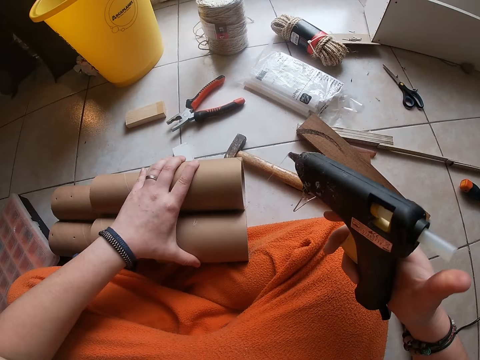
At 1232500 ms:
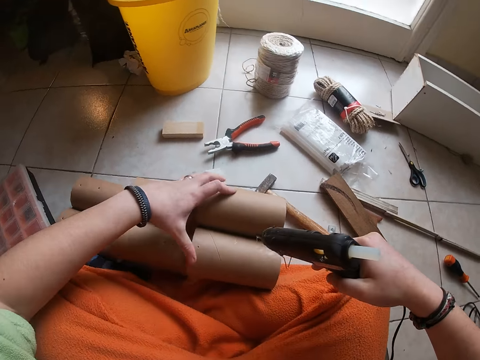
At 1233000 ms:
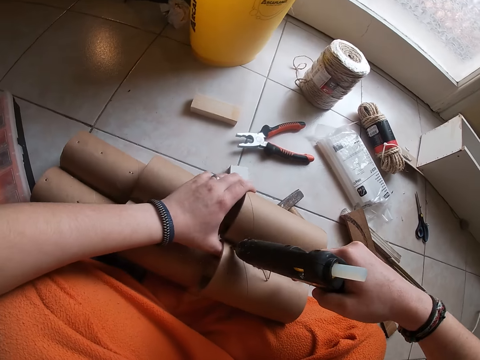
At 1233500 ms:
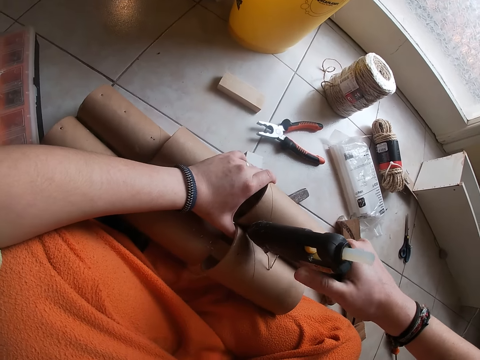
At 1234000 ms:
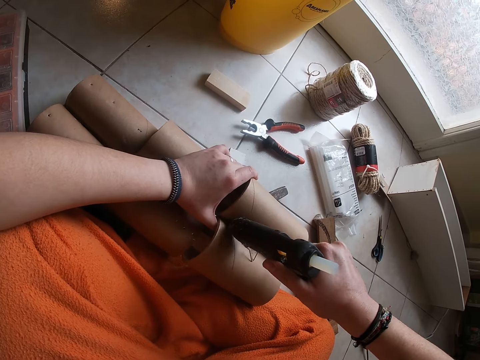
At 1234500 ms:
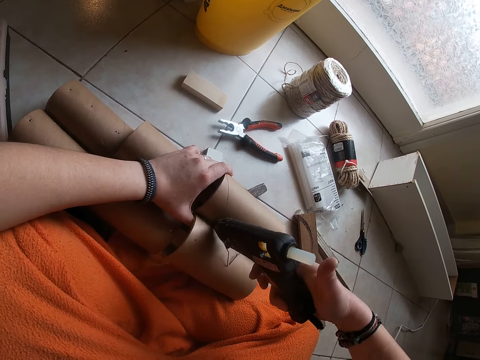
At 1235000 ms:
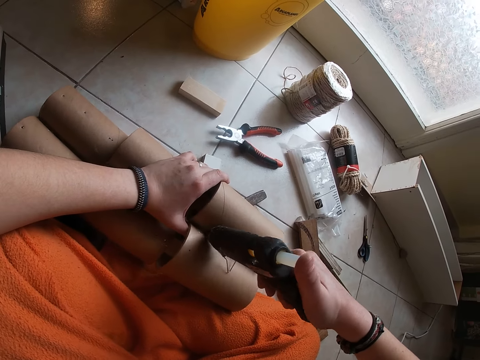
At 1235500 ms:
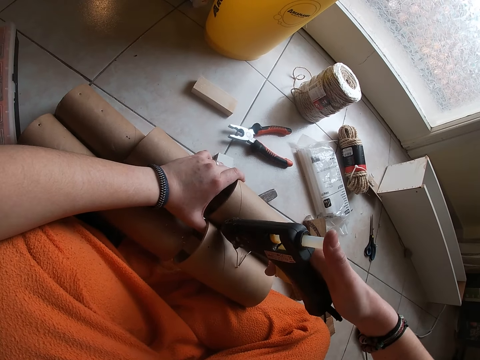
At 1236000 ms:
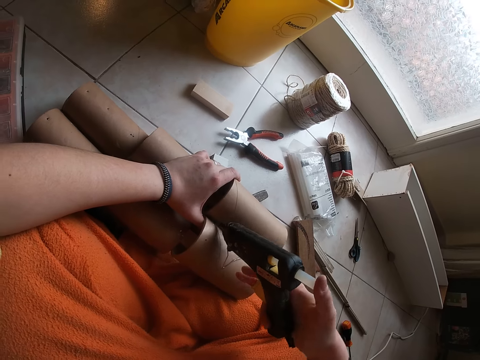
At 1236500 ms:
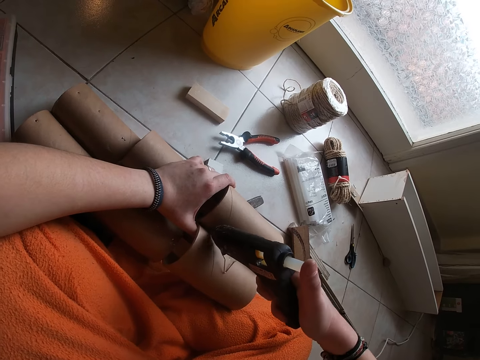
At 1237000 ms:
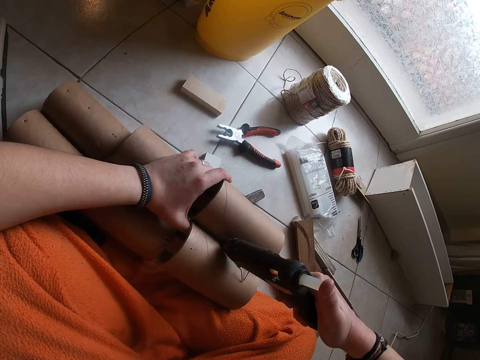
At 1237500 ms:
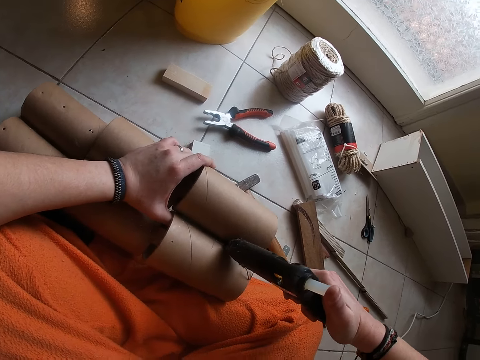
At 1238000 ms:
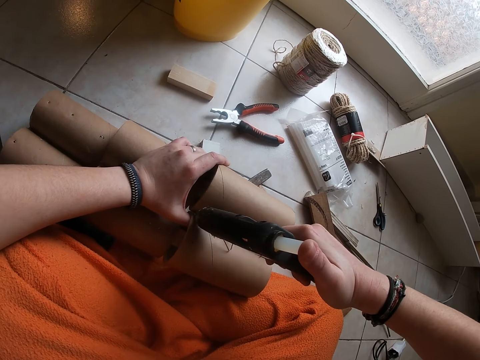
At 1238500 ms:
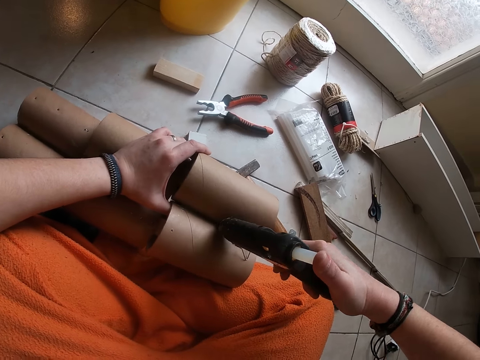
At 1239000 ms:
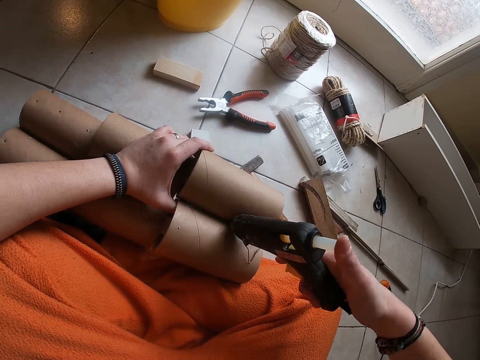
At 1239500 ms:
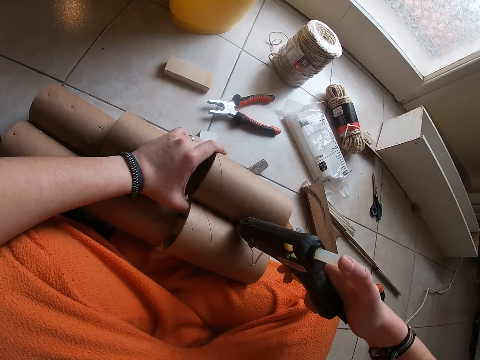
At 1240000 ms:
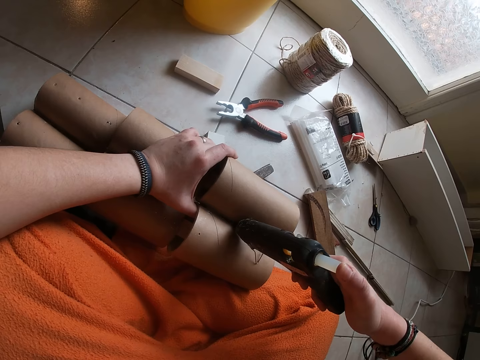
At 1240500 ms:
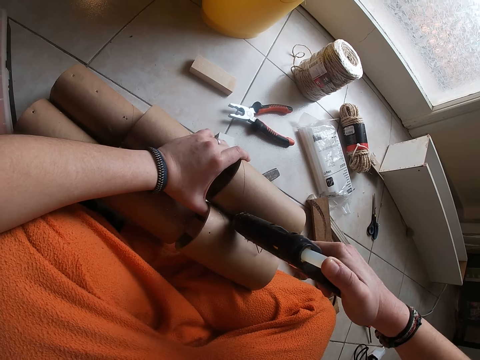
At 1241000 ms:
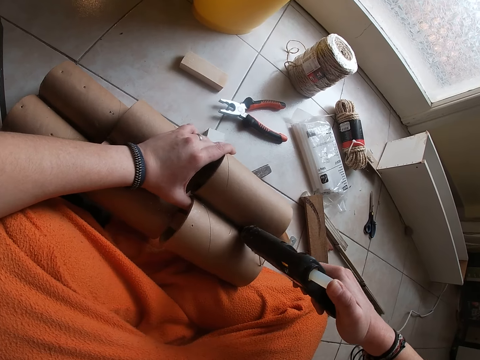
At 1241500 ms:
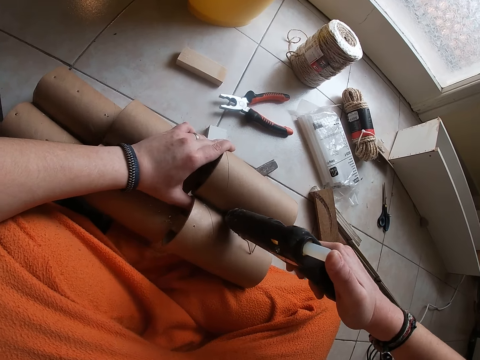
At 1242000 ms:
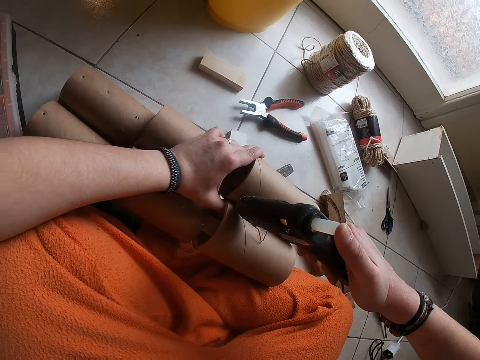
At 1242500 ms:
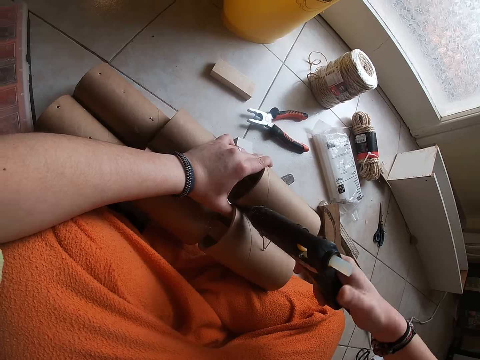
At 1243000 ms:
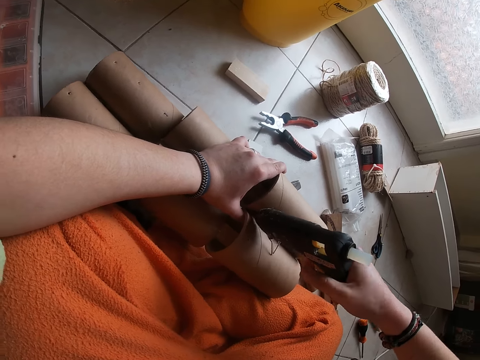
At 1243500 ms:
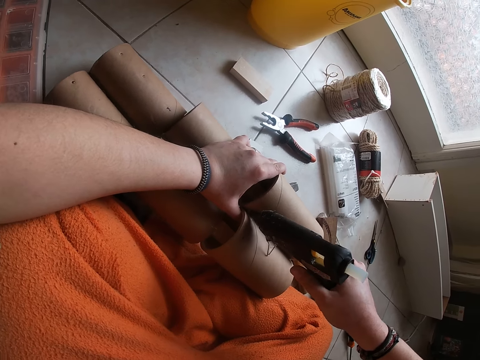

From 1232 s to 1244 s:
The camera wearer moves the three-step cardboard together with her left hand. She applies glue from the glue gun to the three-step cardboard roll in her right hand.

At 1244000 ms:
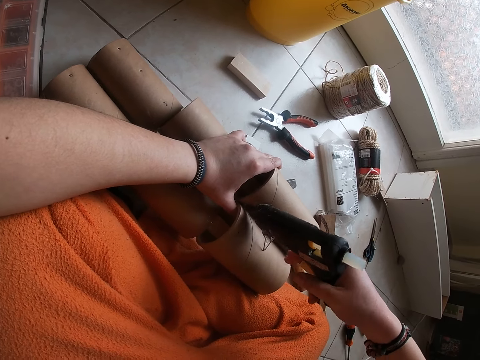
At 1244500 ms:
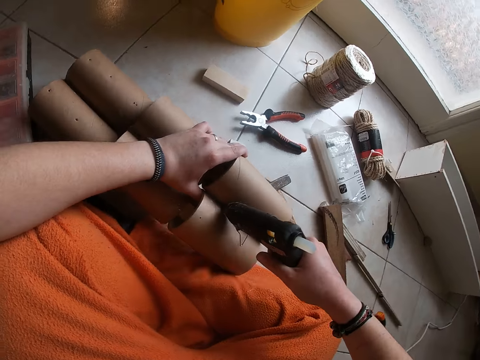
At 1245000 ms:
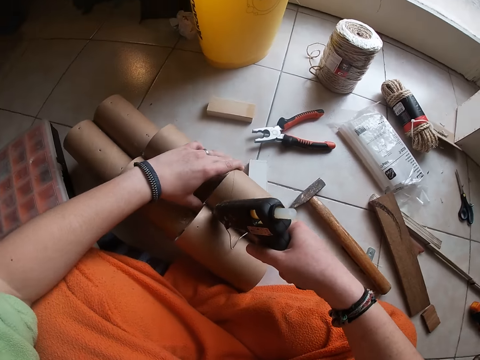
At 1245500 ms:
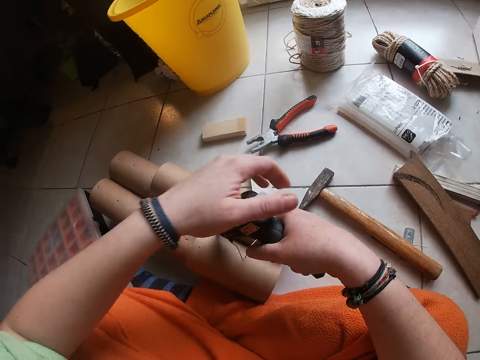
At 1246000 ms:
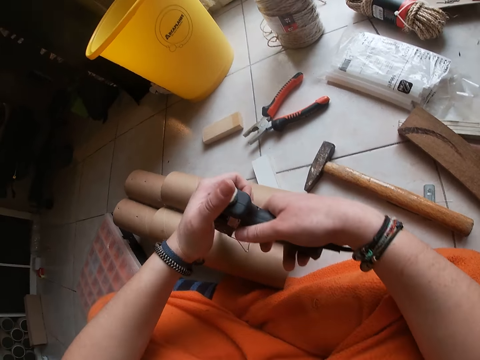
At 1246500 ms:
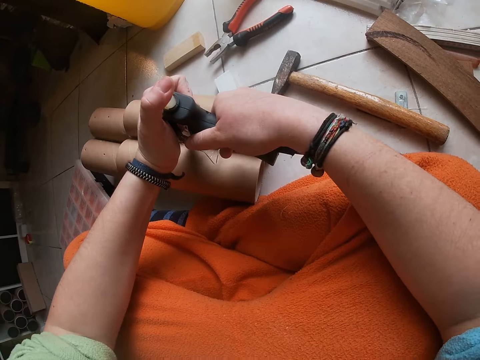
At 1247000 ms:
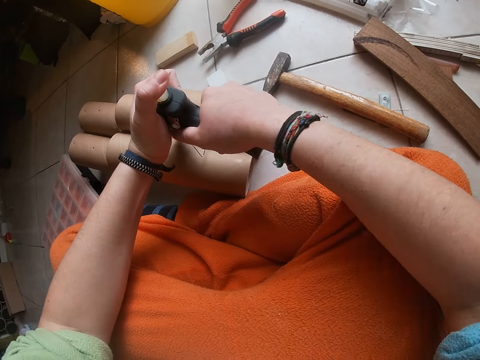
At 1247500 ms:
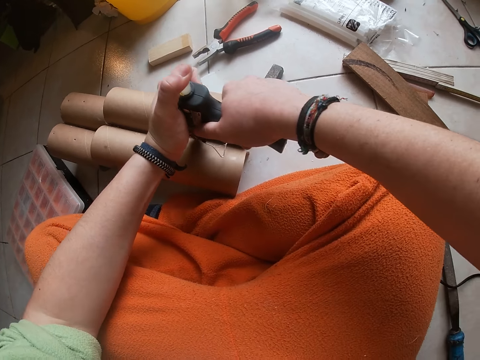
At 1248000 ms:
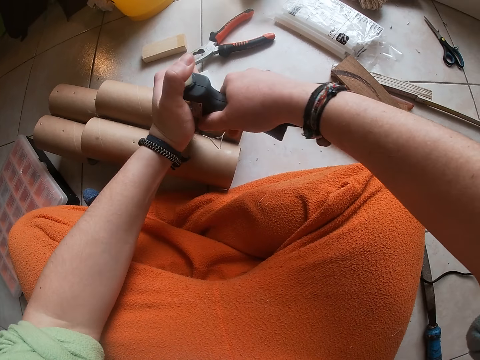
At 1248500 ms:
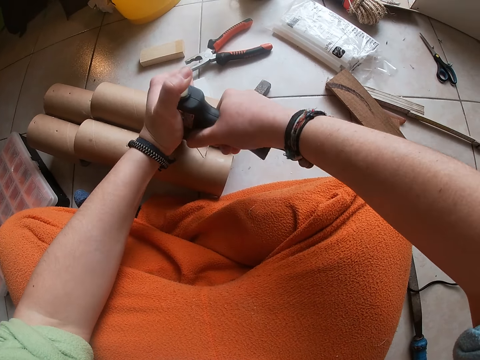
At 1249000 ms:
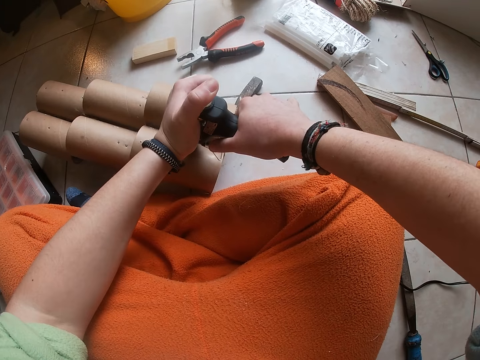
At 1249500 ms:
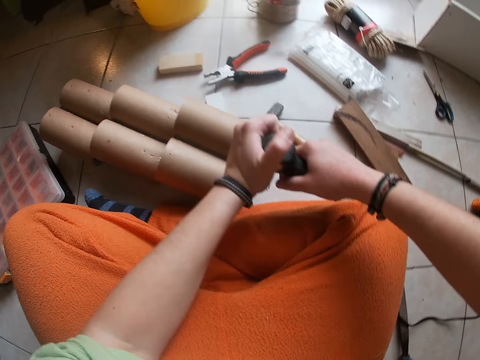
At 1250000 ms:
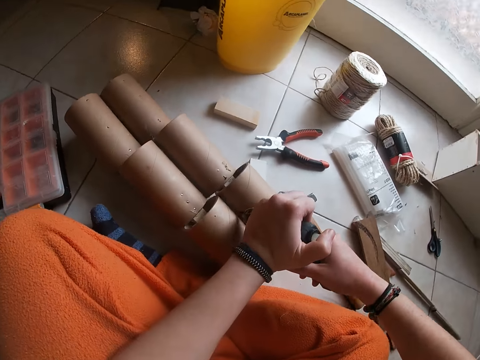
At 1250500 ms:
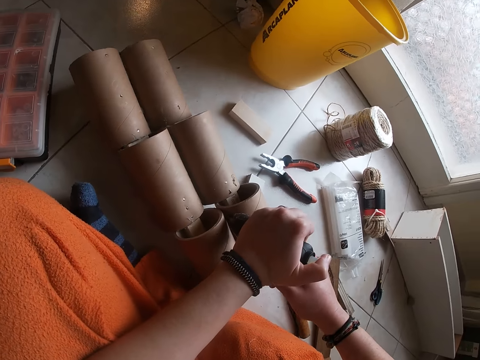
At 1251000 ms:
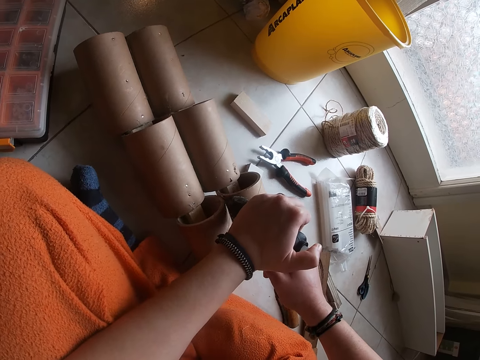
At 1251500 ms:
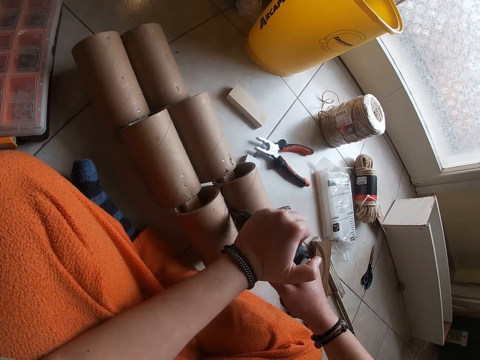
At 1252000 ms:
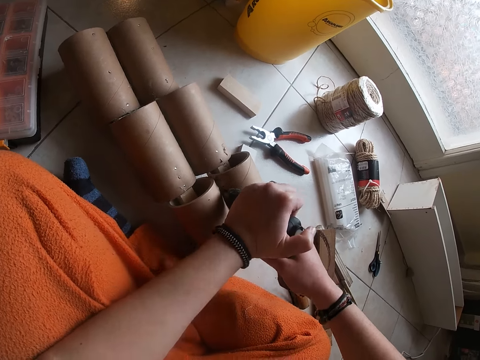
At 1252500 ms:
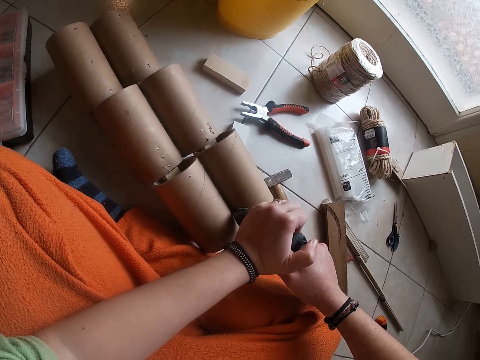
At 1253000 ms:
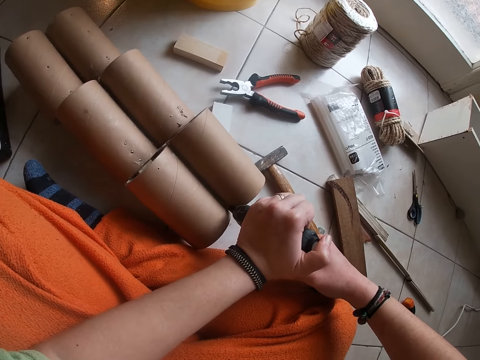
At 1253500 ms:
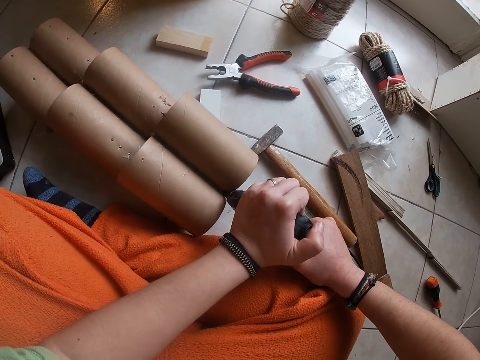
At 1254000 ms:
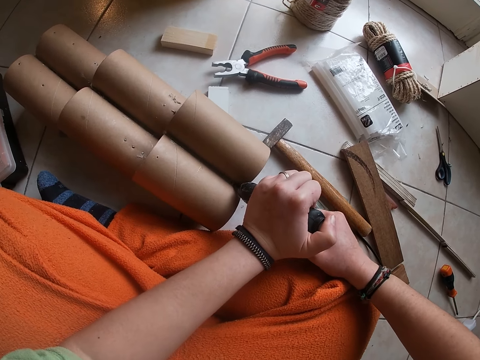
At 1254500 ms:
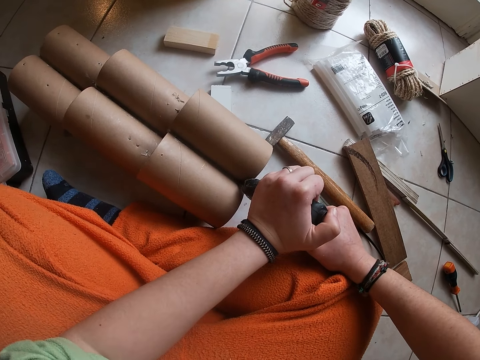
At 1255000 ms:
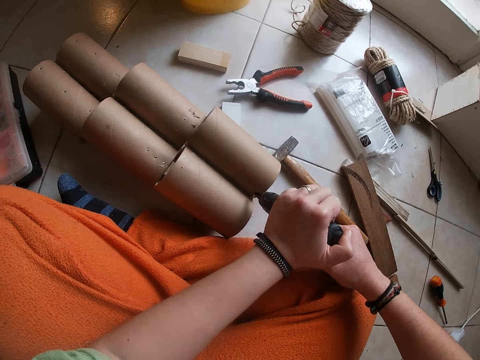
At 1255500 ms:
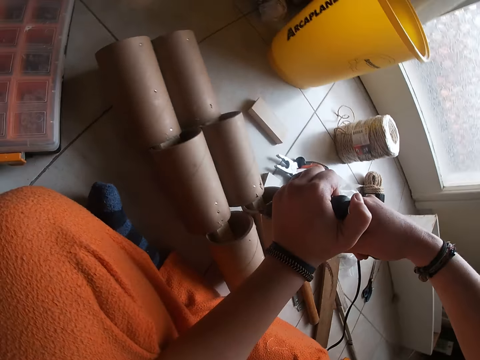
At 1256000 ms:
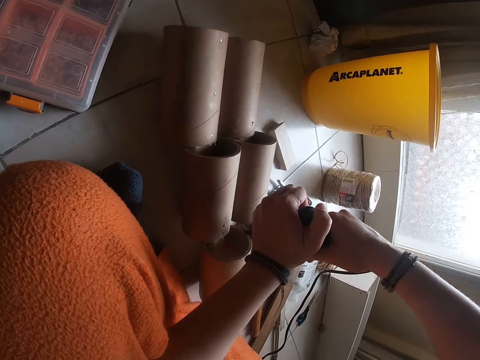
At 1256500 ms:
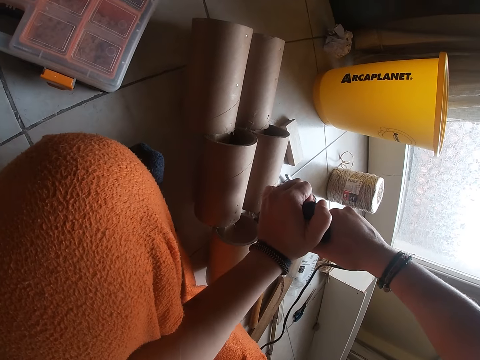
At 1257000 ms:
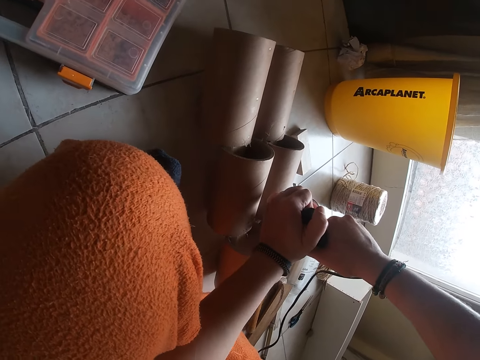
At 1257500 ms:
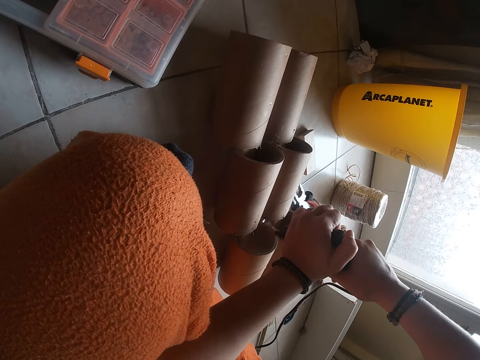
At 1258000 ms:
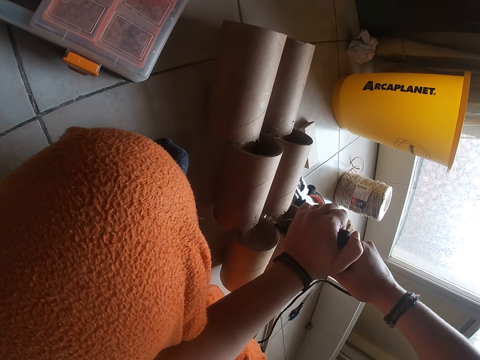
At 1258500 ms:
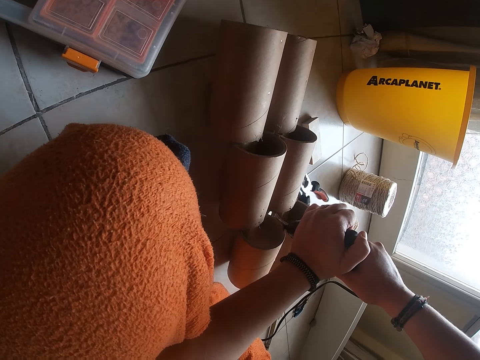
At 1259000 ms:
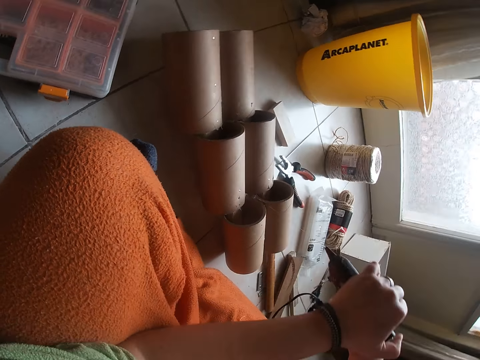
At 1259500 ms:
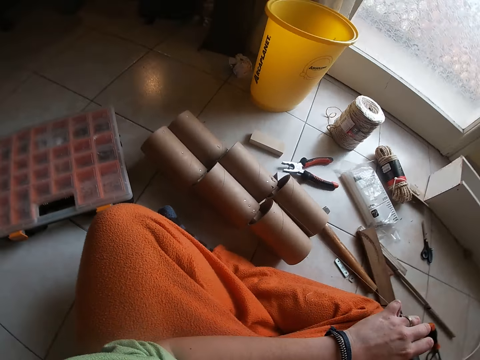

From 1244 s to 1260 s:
The camera wearer presses a gum stick to the glue gun with her left hand.
